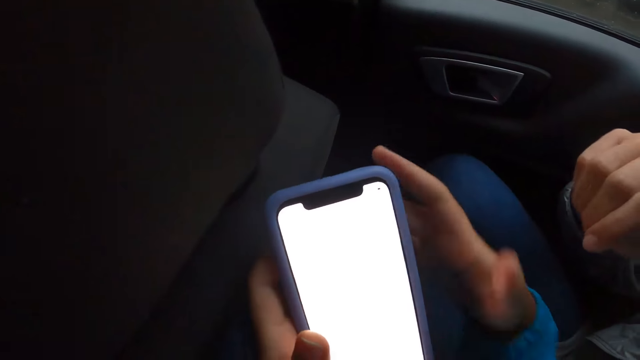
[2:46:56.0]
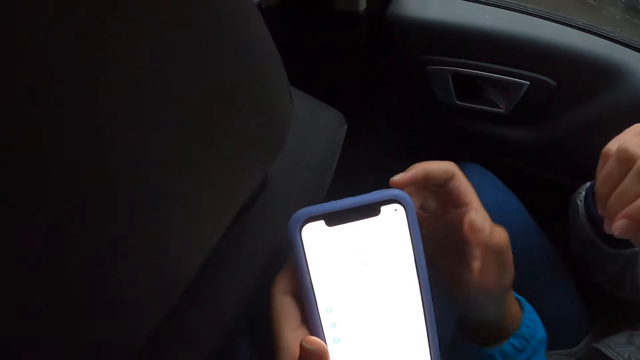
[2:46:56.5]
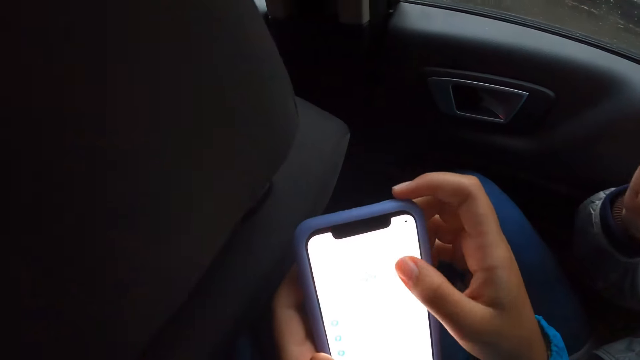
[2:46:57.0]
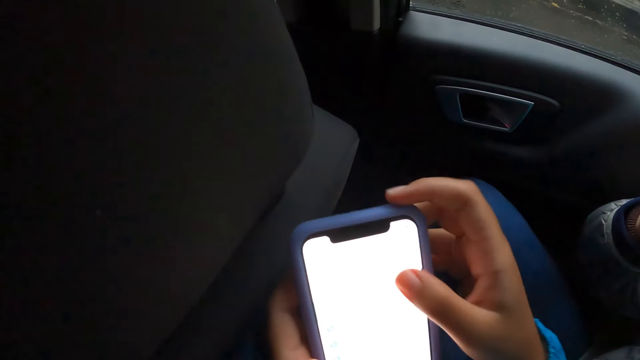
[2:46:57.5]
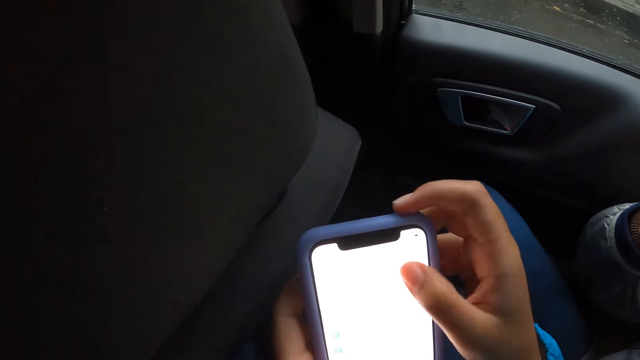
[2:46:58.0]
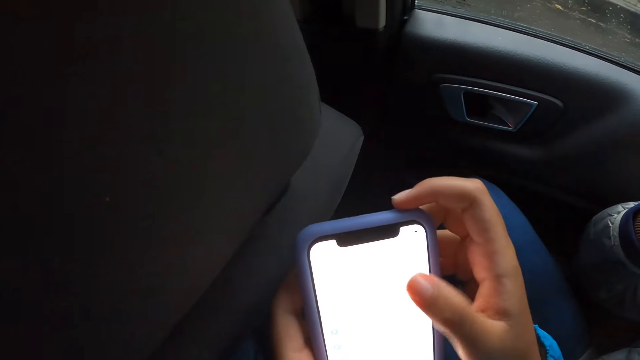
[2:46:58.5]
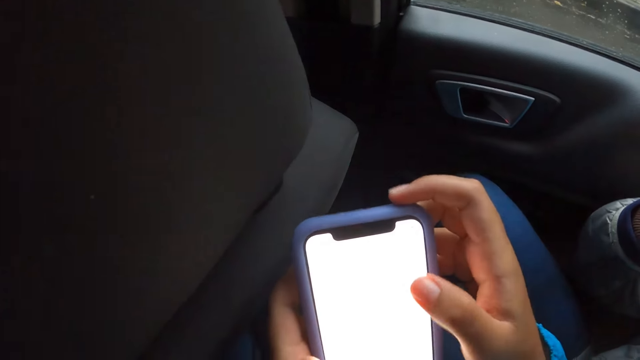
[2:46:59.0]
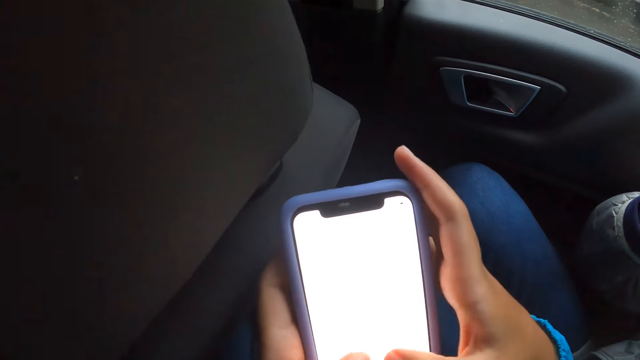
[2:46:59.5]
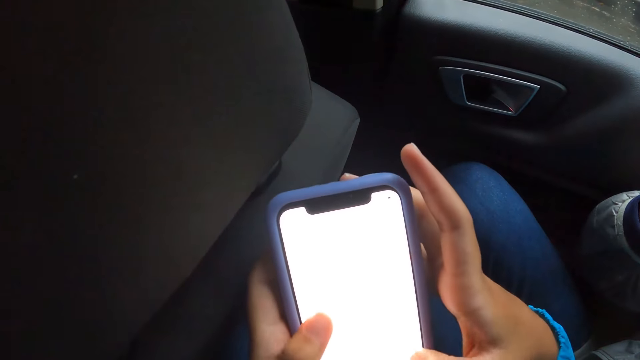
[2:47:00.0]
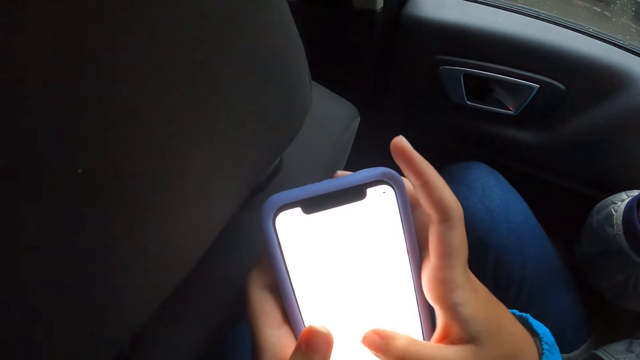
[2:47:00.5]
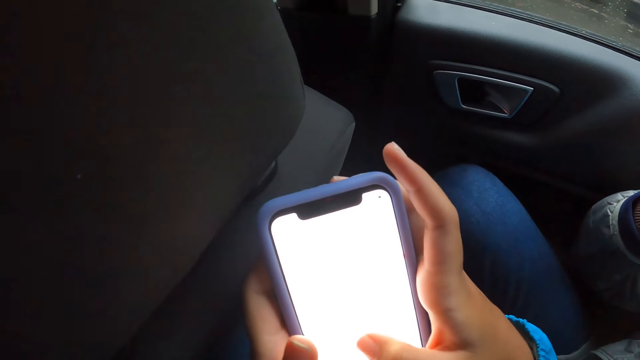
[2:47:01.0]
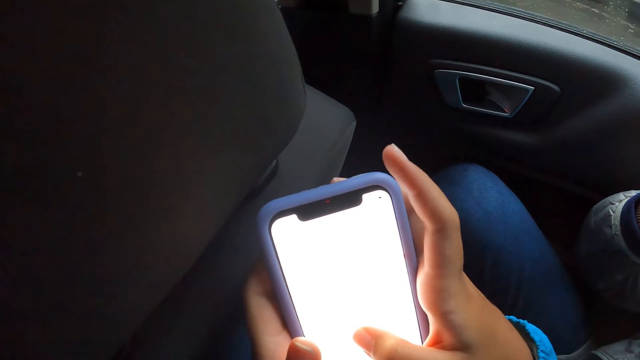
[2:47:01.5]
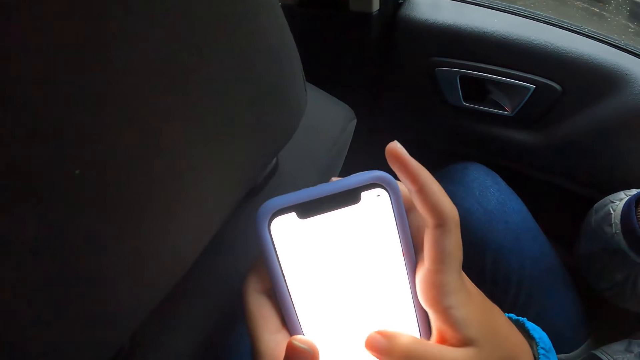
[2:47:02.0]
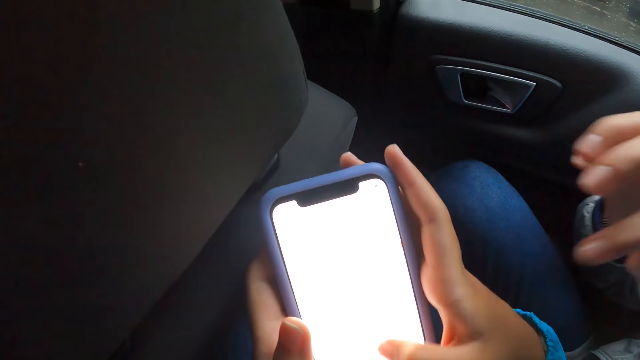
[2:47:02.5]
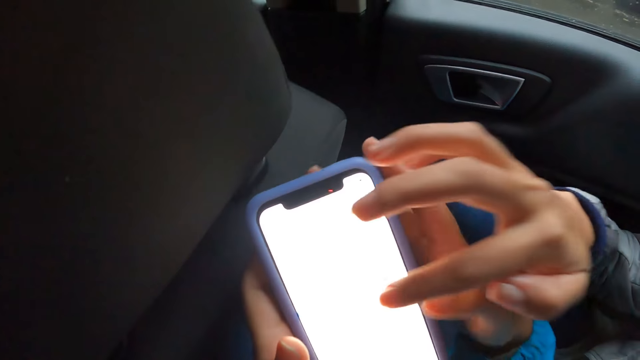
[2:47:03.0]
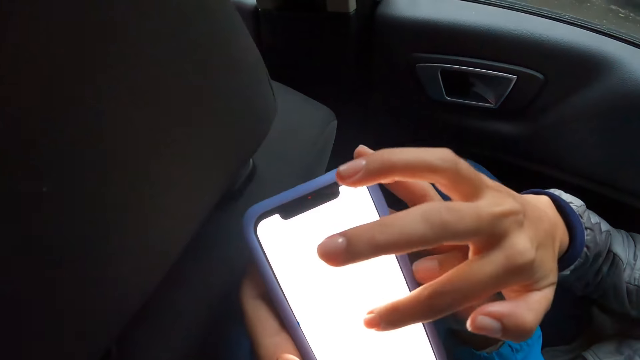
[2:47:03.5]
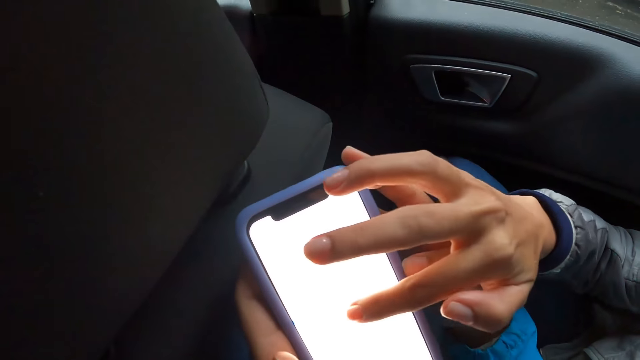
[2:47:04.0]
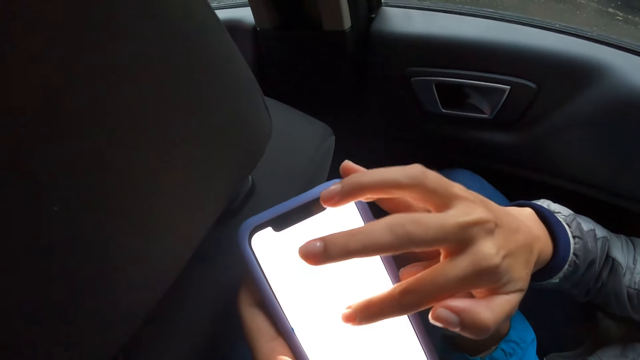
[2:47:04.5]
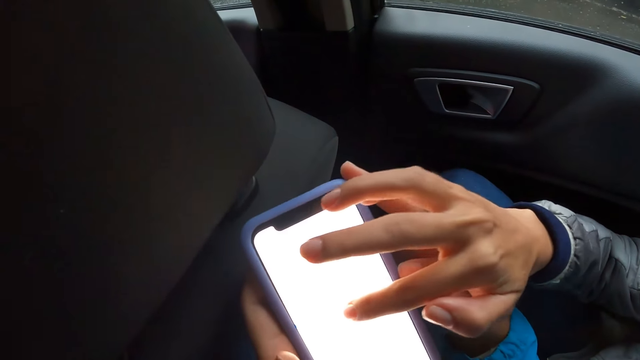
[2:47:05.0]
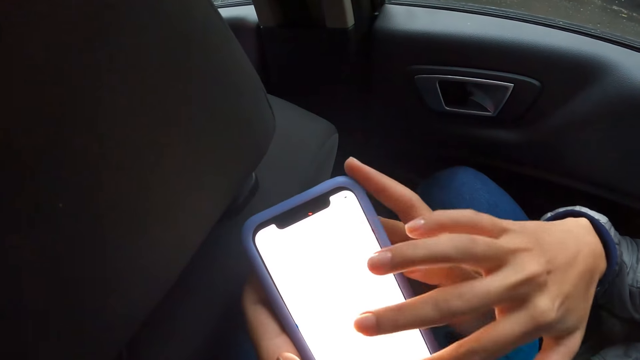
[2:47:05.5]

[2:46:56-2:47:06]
The camera wearer operates the phone with both hands. A woman operates the phone in both hands of the camera wearer with her right hand.

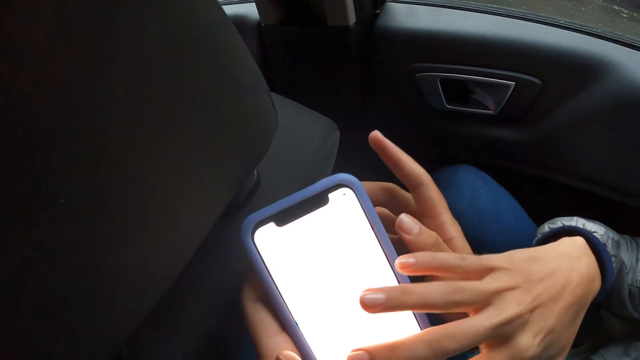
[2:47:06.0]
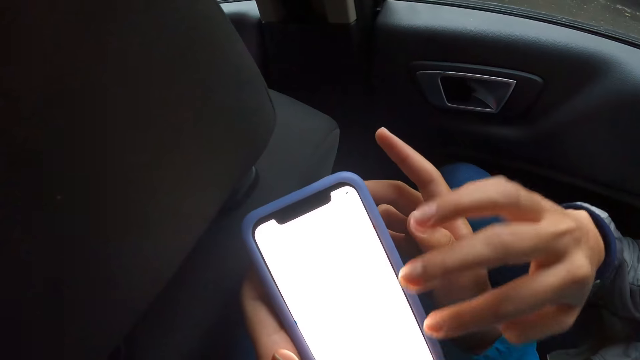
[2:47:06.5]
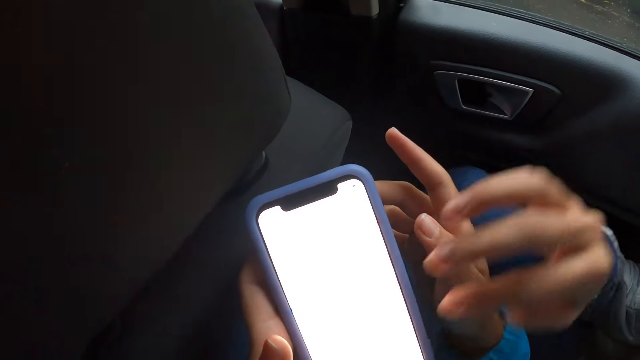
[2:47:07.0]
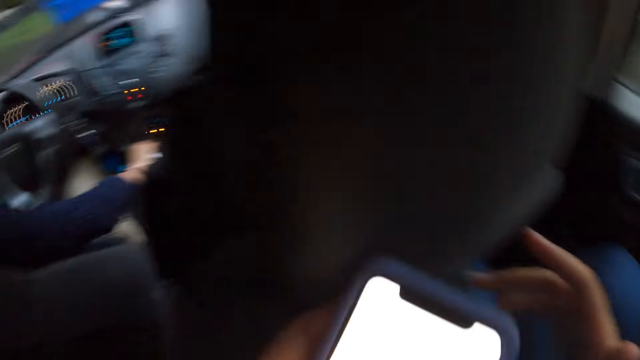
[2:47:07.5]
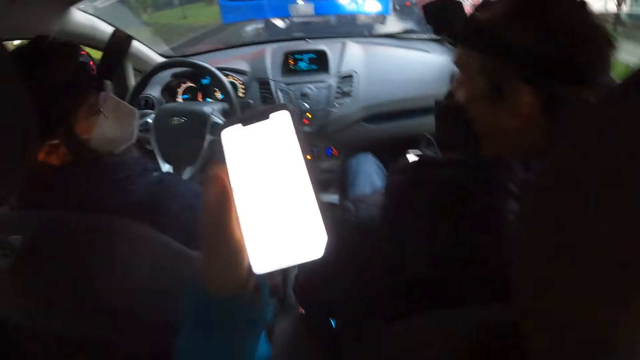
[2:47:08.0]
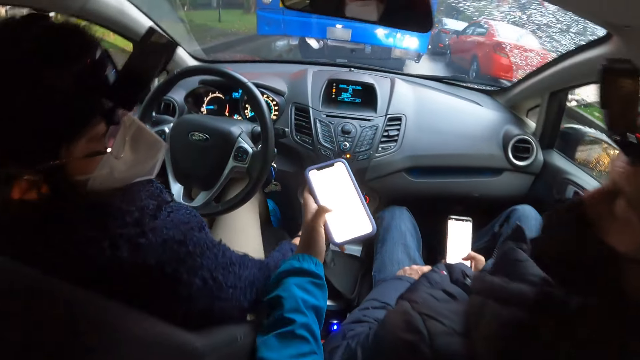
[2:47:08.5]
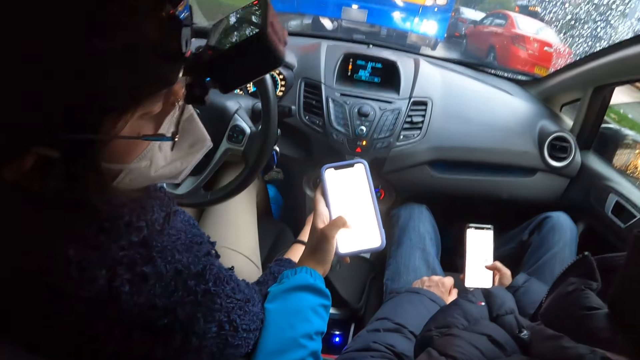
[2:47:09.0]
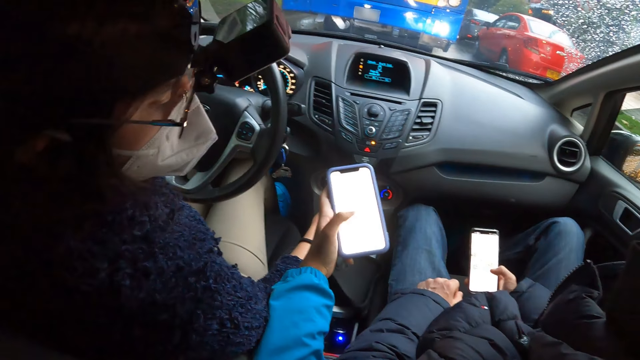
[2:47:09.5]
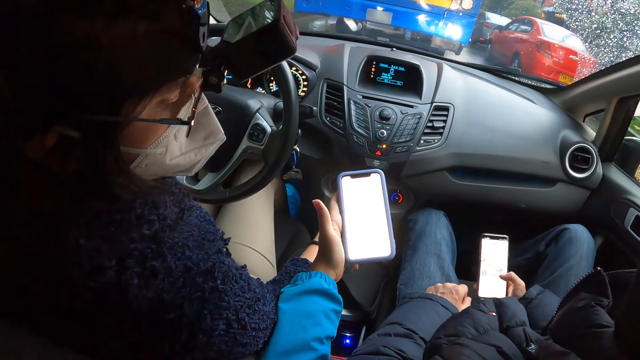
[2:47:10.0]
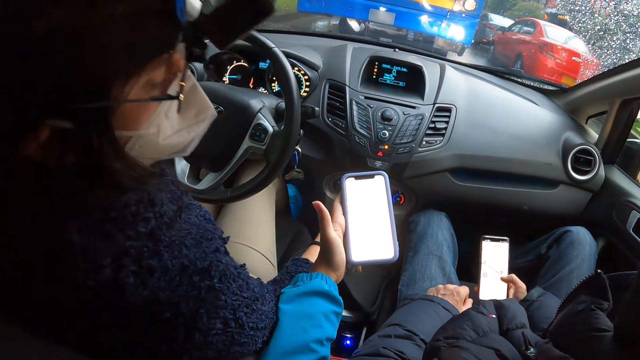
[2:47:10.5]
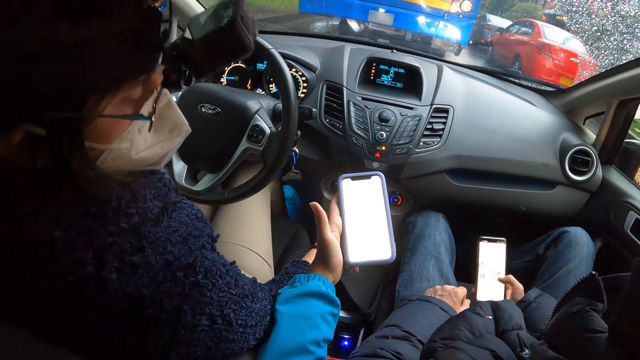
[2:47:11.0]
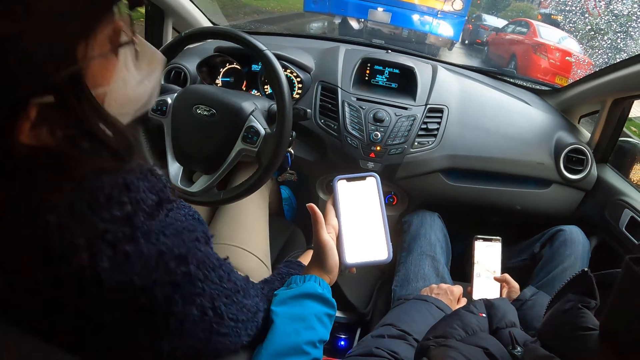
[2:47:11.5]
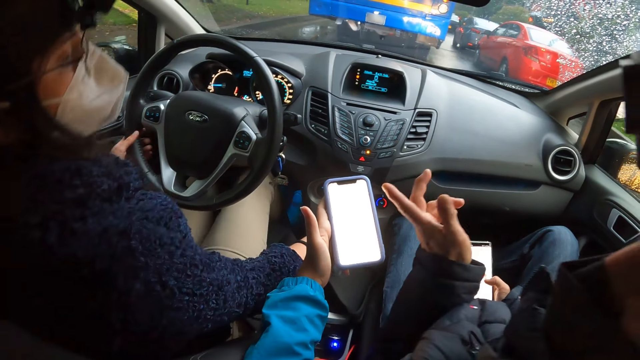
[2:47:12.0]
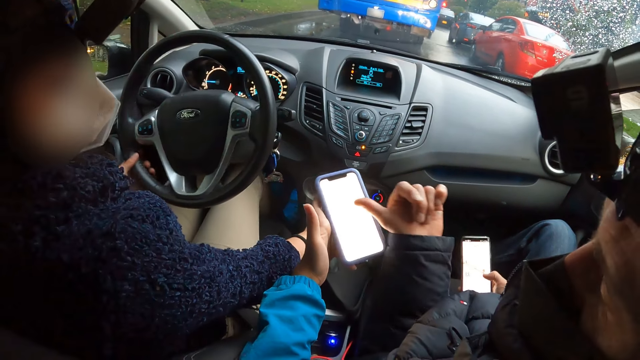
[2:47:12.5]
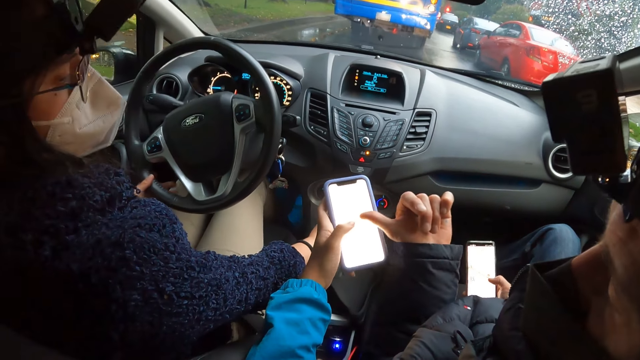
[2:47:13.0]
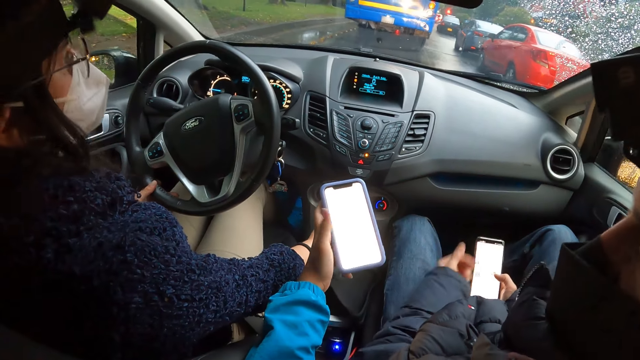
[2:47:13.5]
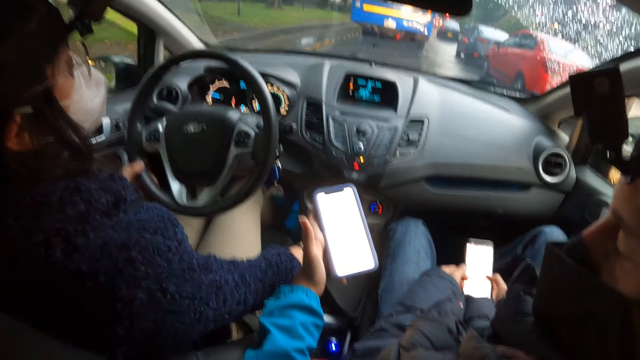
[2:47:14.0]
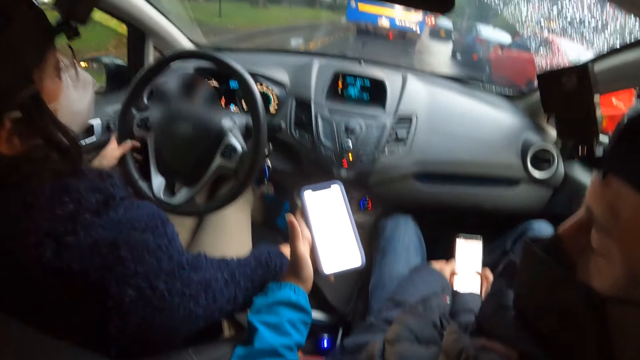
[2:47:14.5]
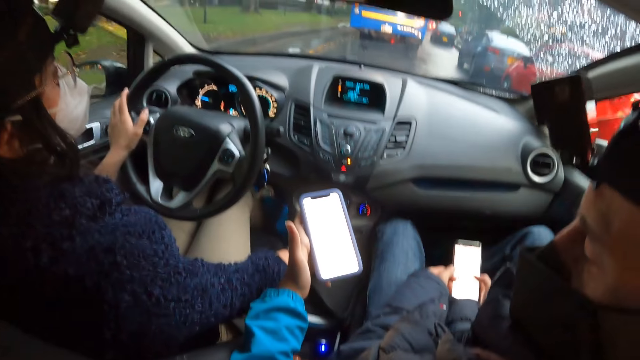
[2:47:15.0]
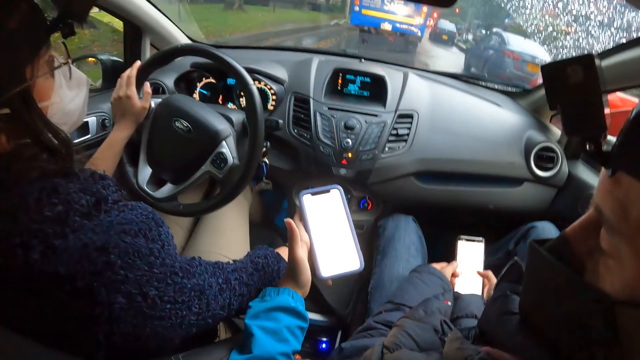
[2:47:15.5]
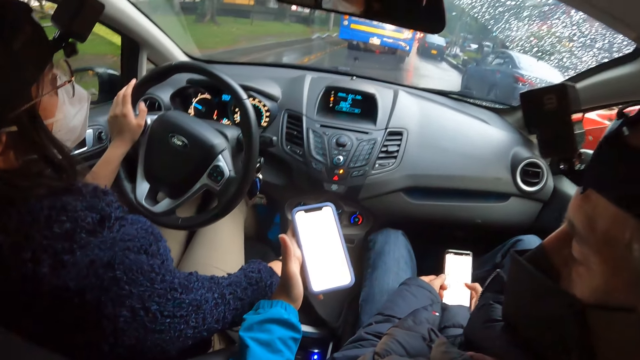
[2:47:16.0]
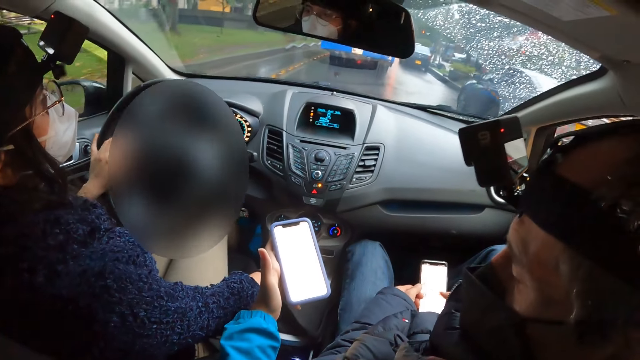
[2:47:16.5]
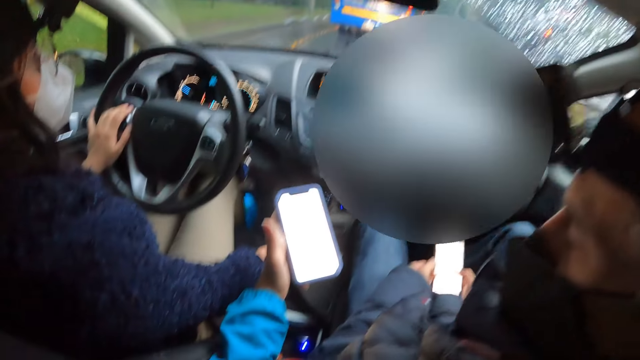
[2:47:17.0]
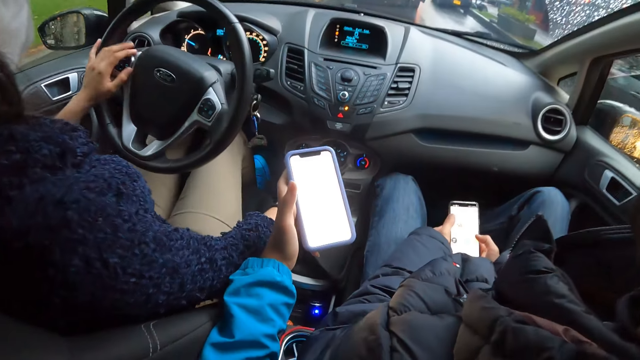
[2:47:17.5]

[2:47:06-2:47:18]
A woman holds the car gear with her right hand. The camera wearer holds the phone with her left hand. A man operates the phone with his right hand. The camera wearer operates the phone with her left hand. She shows the phone to the woman. The man interacts with the camera wearer. The man points at the phone with his thumb.
